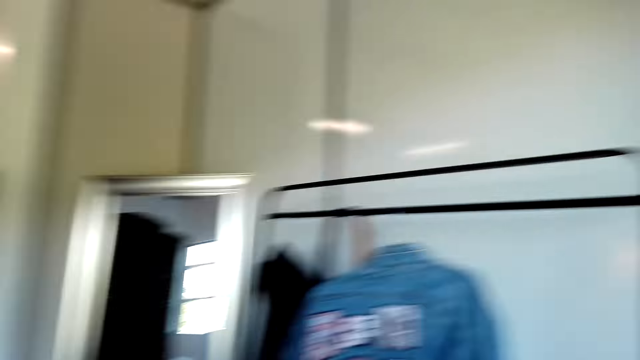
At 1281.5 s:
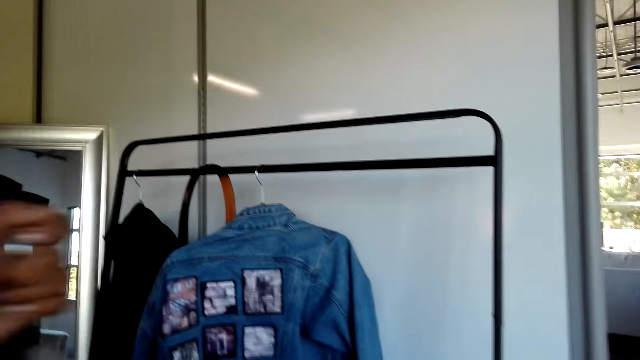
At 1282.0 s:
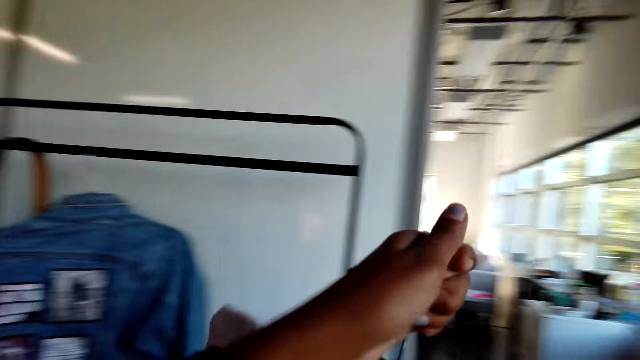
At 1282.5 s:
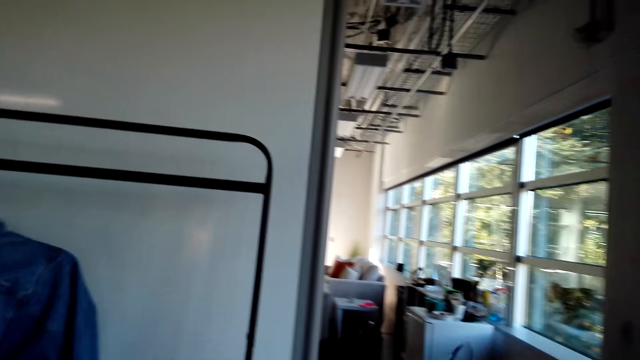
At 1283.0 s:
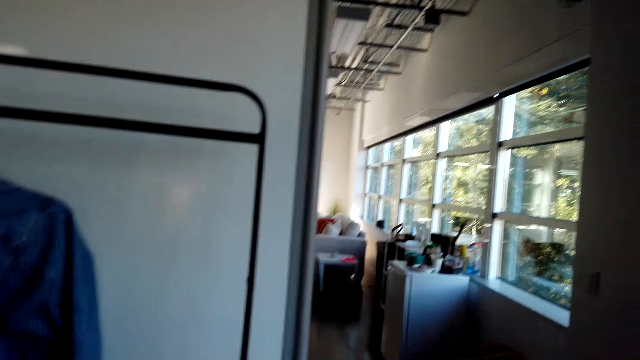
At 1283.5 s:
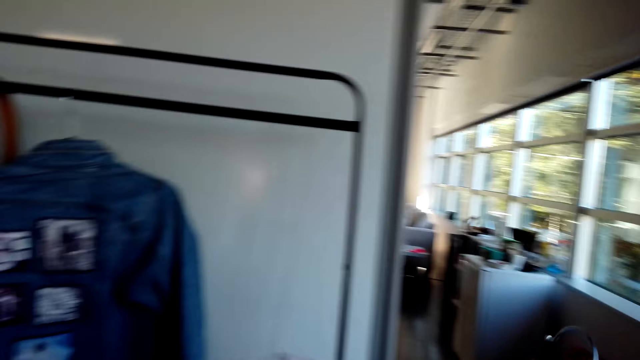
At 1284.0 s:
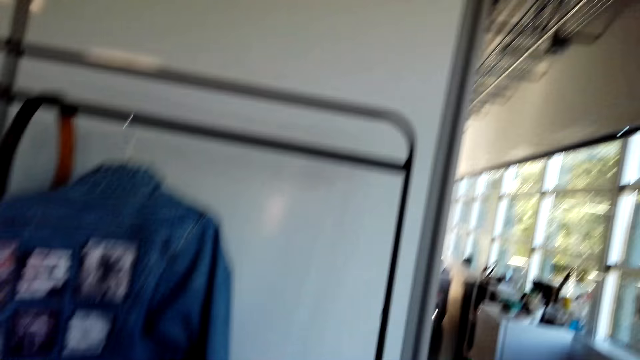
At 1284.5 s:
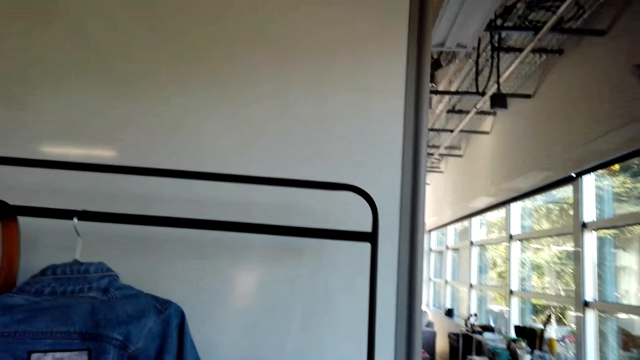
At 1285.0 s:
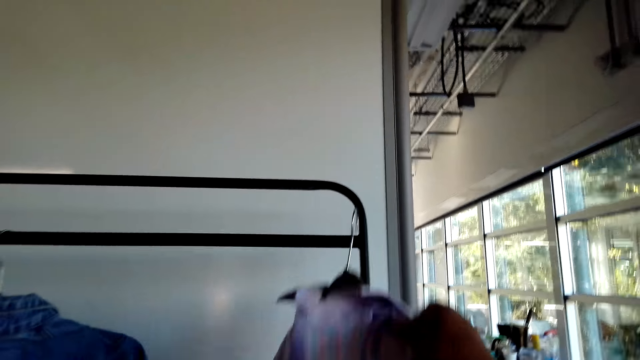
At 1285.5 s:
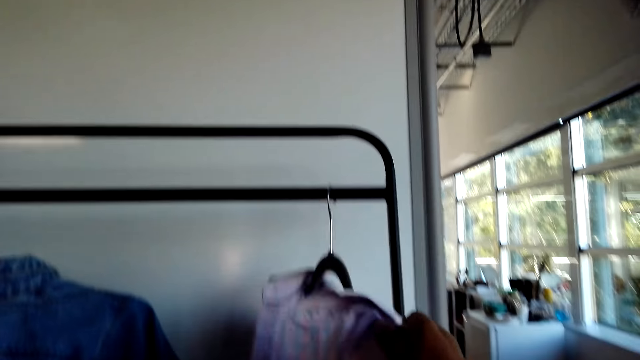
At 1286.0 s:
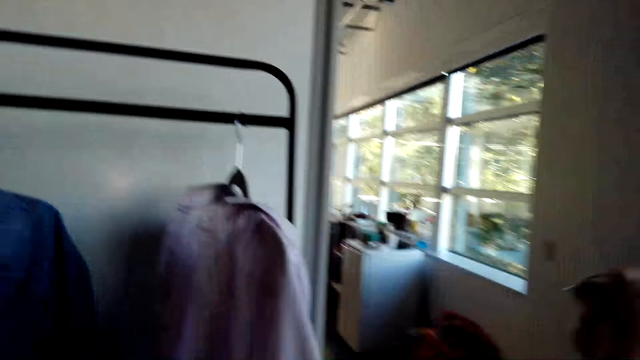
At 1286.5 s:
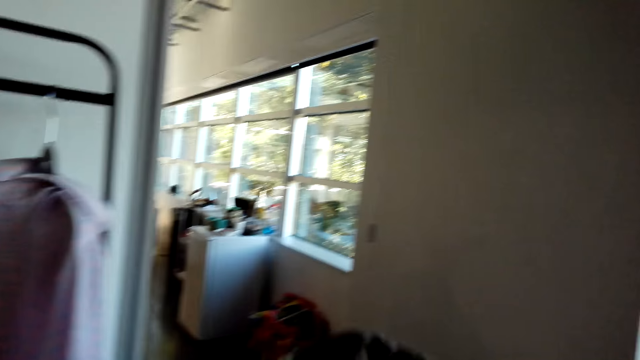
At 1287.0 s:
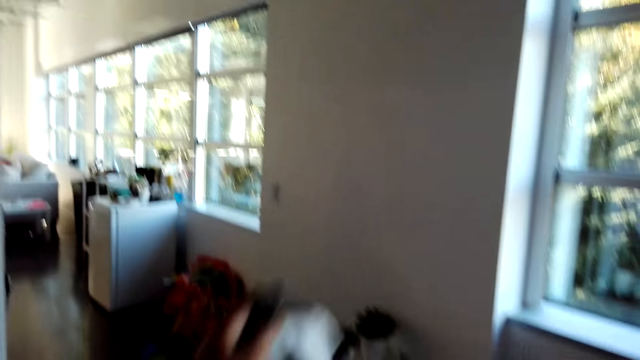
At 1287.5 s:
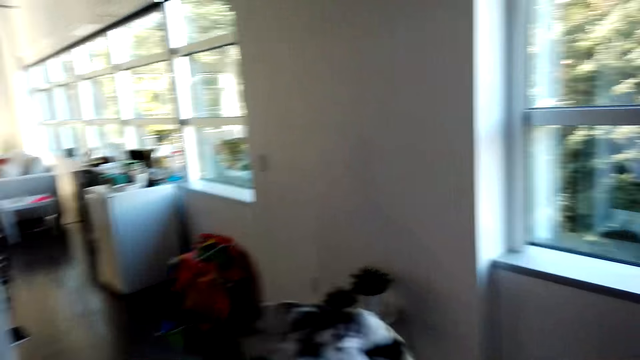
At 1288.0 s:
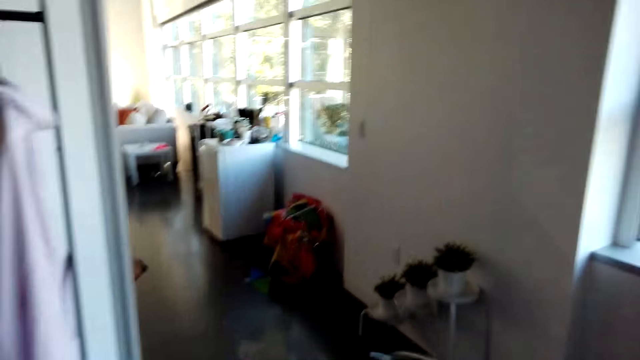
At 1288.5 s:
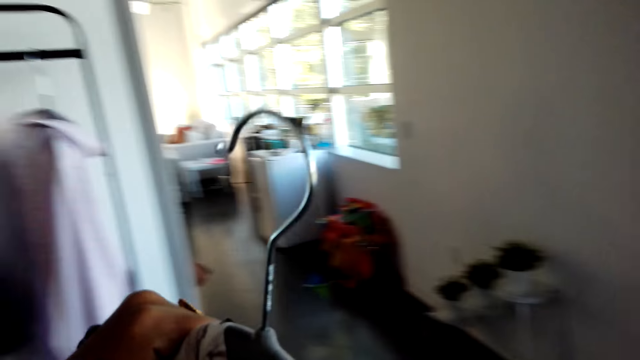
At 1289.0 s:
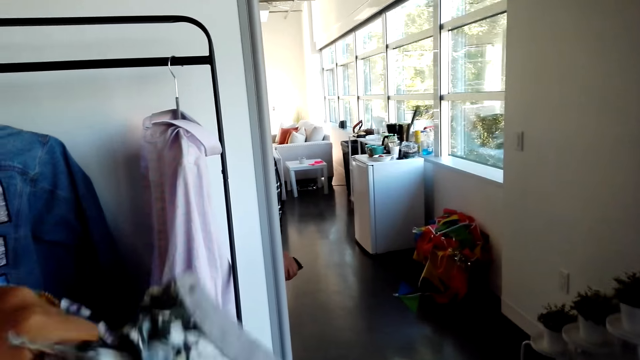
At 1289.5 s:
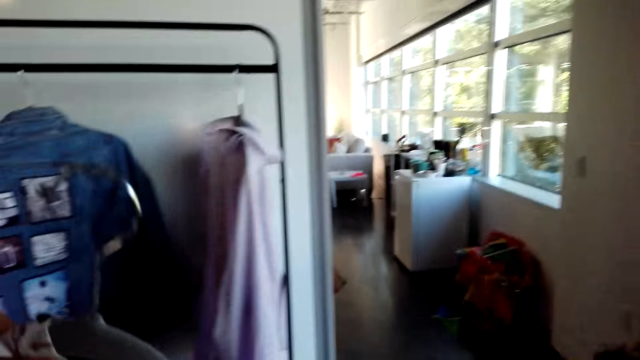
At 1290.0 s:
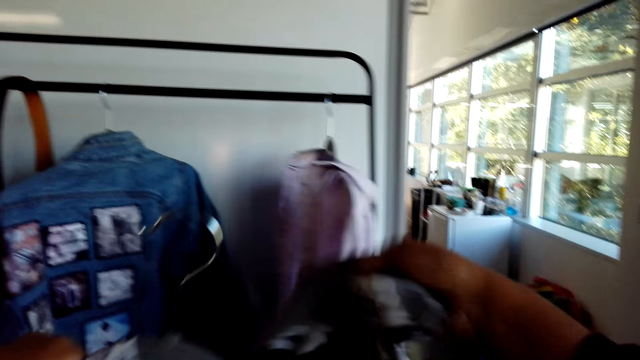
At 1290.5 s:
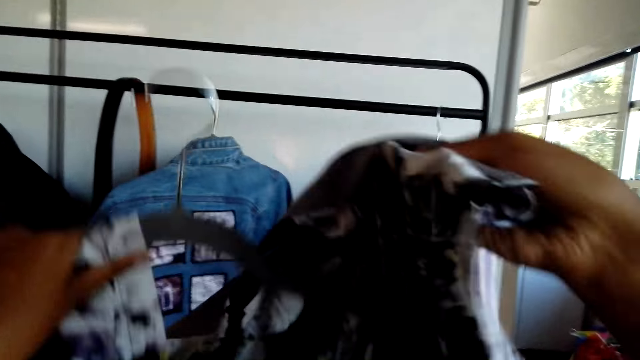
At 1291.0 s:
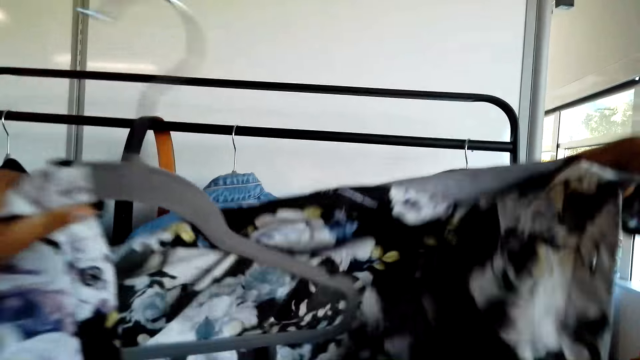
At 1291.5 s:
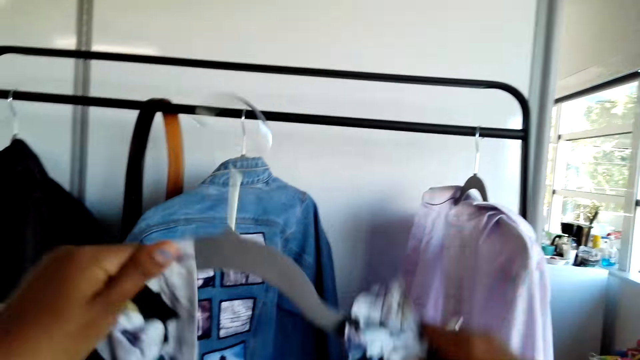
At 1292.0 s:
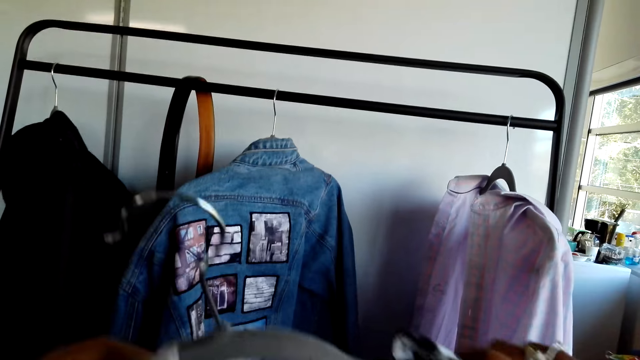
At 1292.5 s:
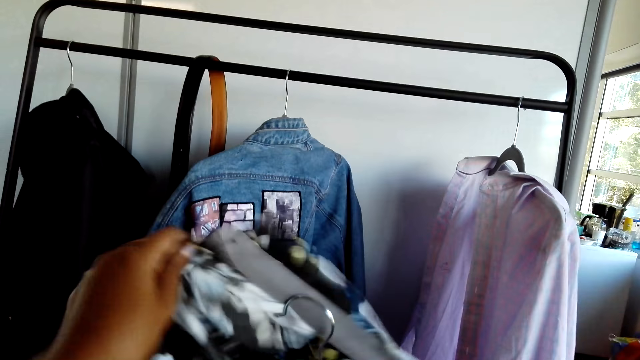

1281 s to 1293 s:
The camera wearer hangs shirts on a cloth rack.

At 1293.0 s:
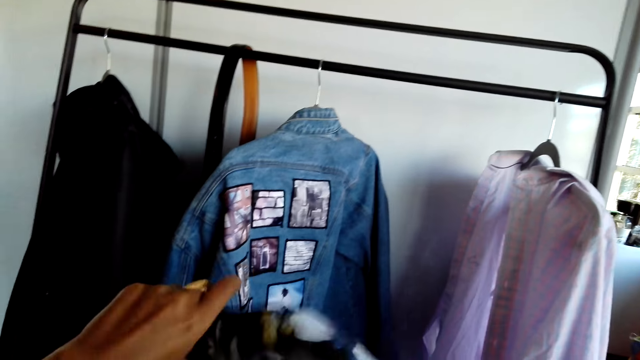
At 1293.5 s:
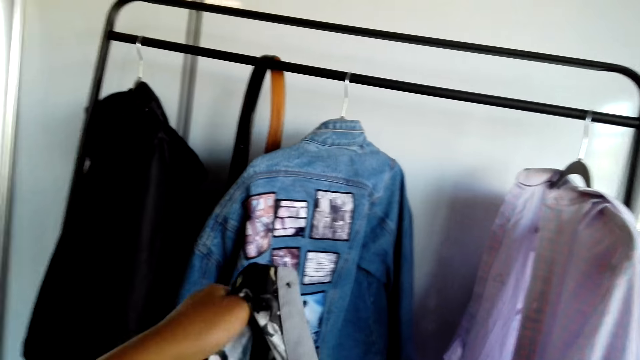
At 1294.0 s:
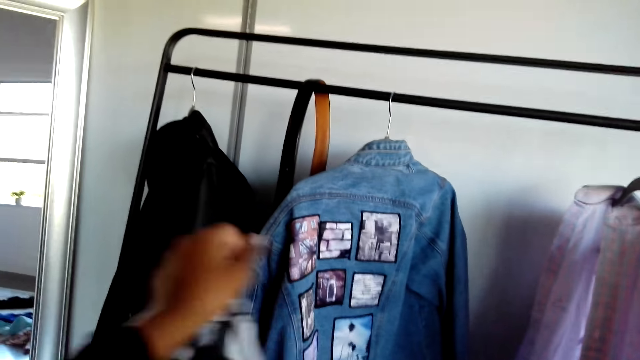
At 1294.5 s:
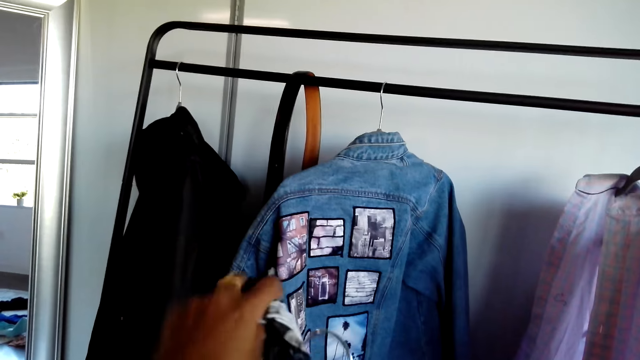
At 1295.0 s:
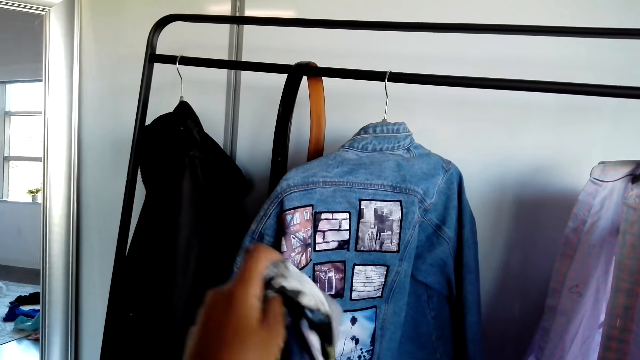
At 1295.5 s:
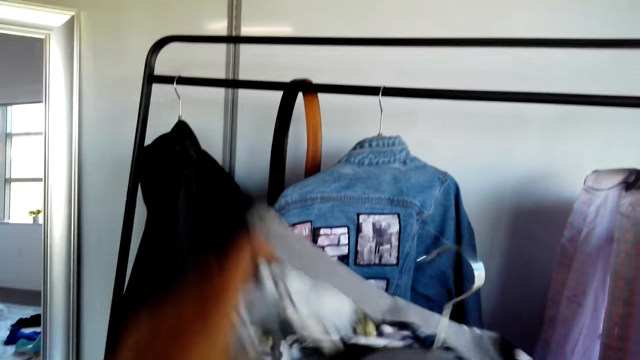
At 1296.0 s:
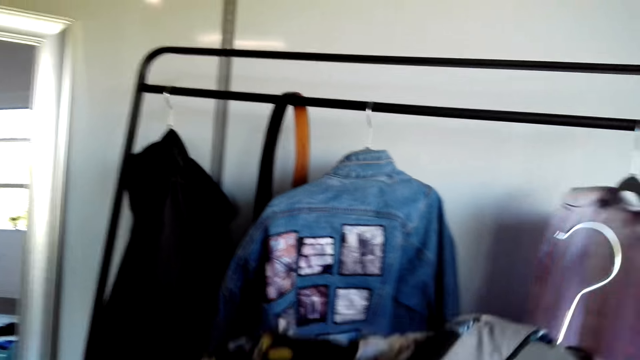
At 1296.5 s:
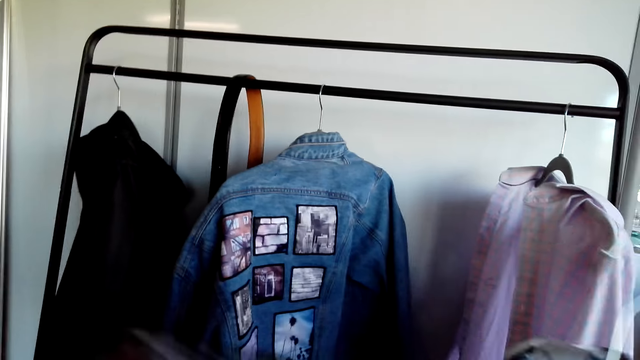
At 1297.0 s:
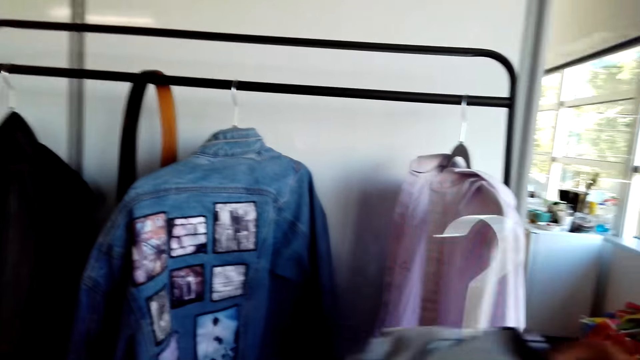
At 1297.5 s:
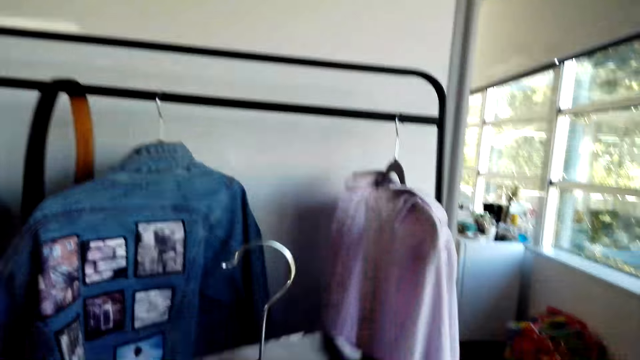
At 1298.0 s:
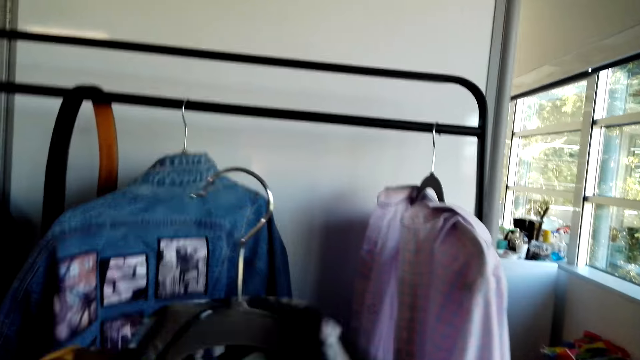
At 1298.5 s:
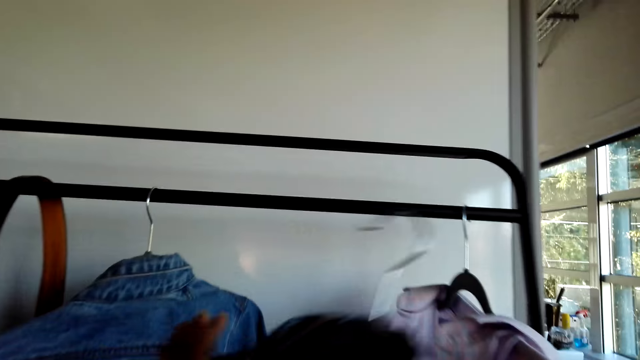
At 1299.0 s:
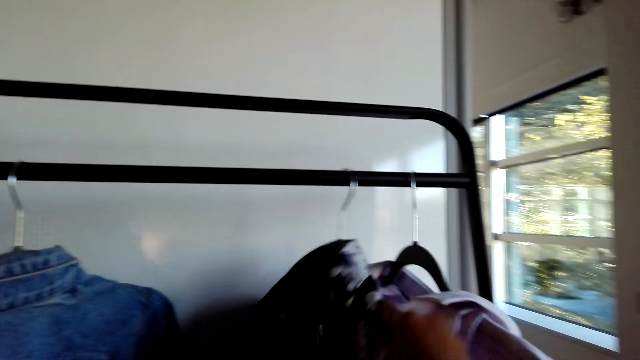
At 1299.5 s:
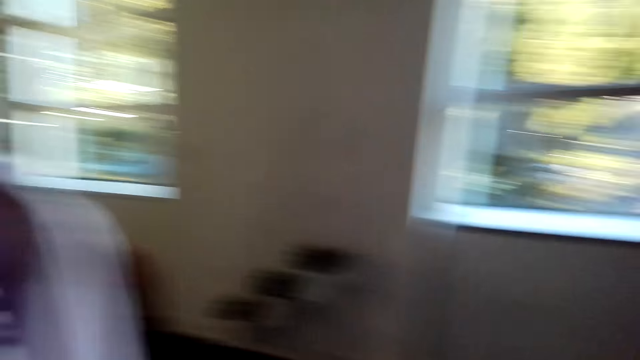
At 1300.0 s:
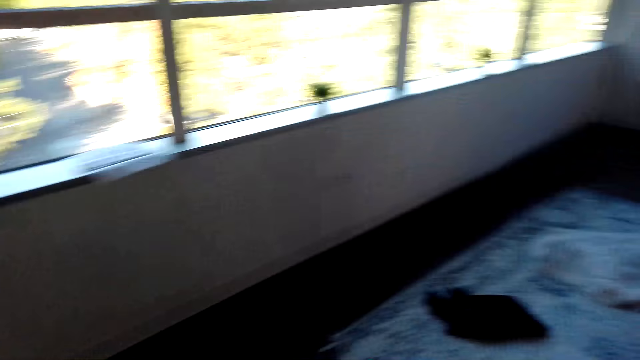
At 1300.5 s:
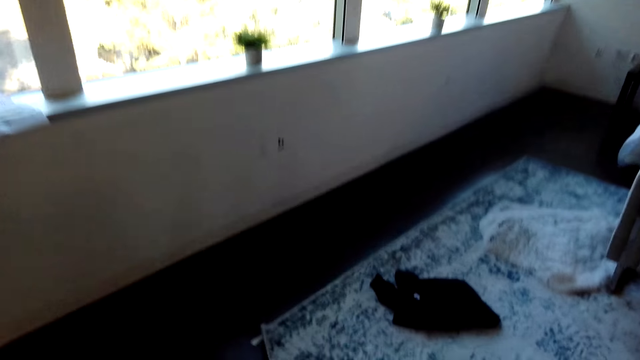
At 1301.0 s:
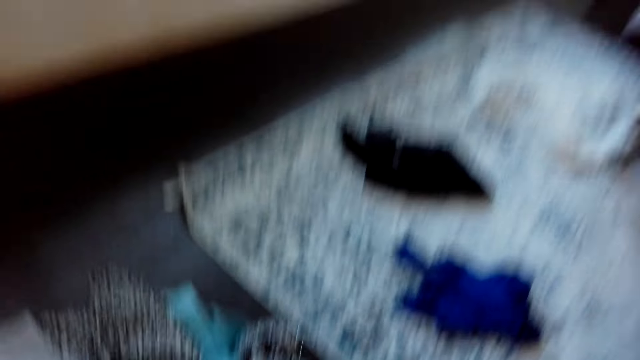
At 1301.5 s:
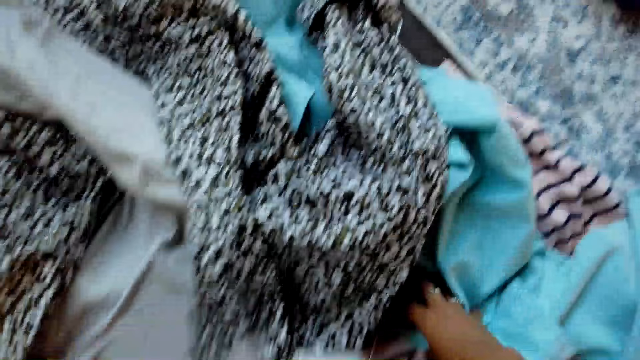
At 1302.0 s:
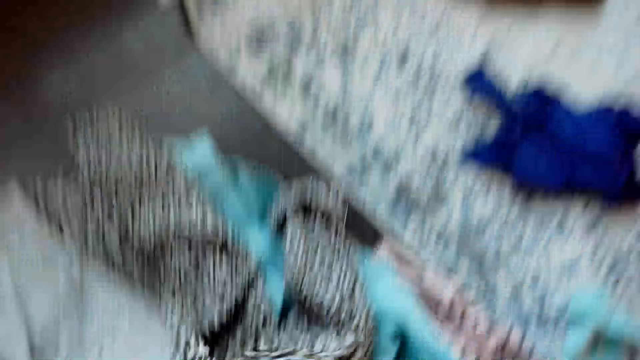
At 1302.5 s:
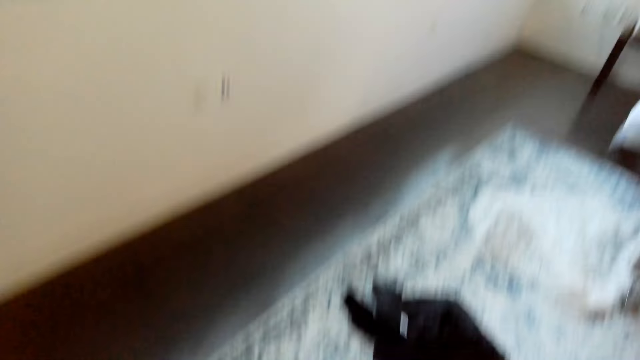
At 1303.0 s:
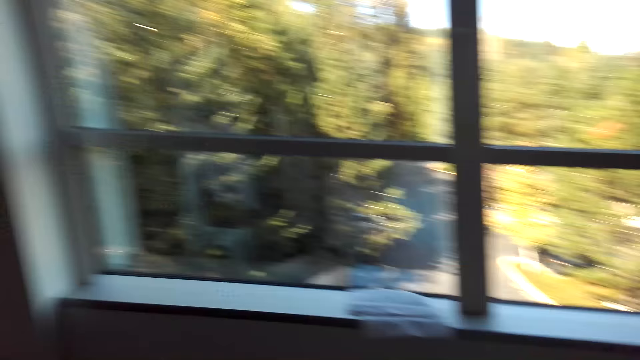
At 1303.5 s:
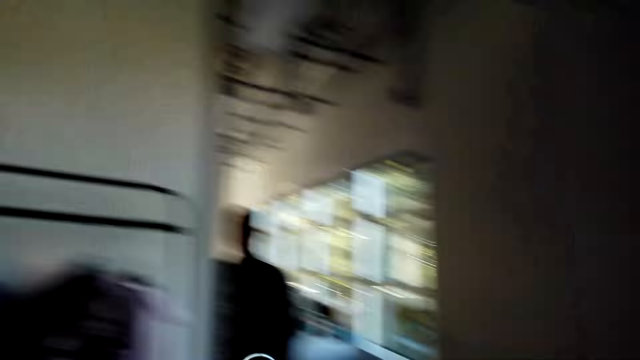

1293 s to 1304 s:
The camera wearer picks up a shirt on the floor.
